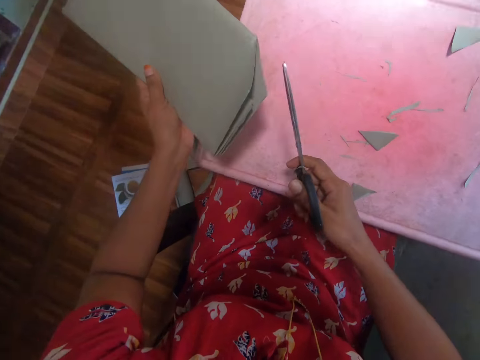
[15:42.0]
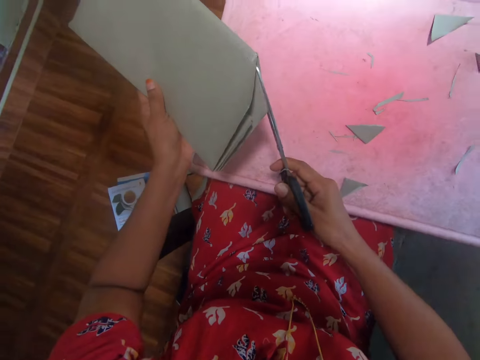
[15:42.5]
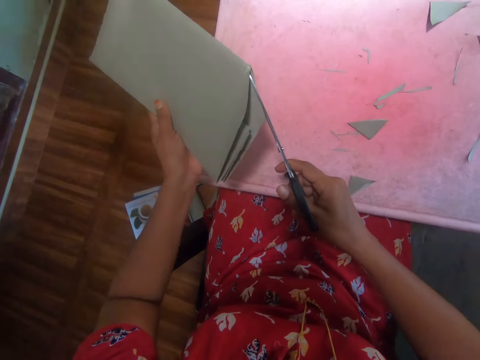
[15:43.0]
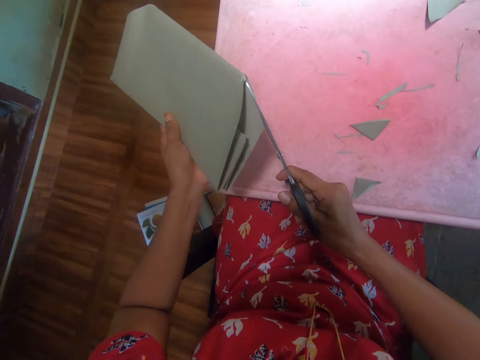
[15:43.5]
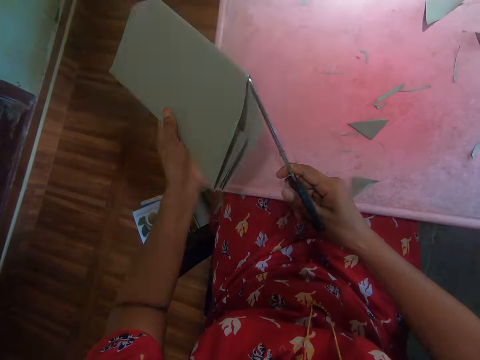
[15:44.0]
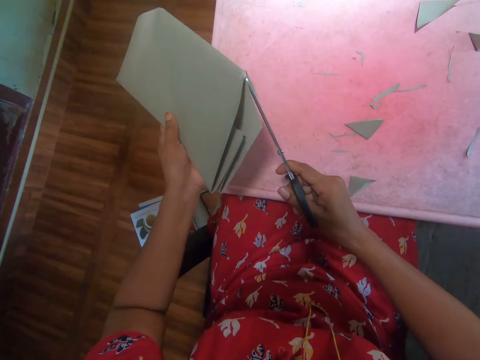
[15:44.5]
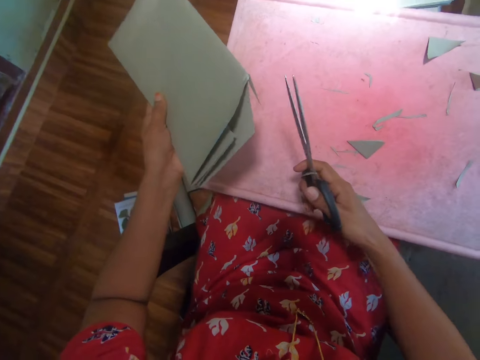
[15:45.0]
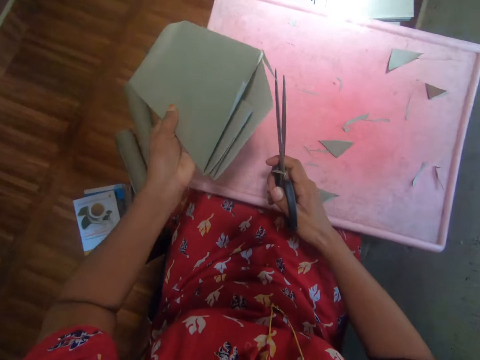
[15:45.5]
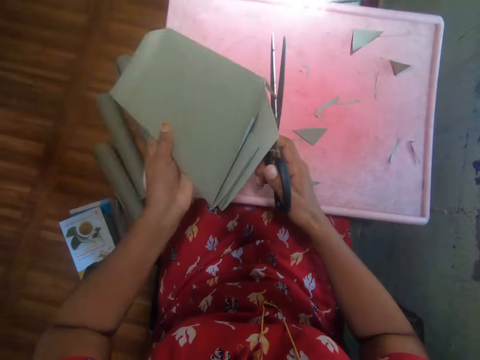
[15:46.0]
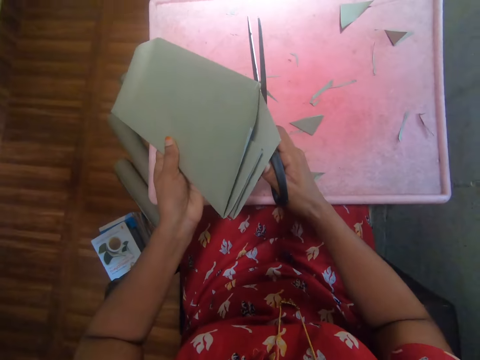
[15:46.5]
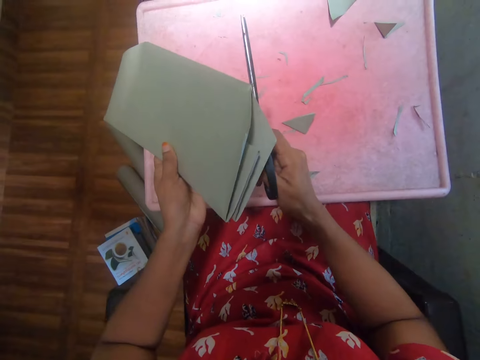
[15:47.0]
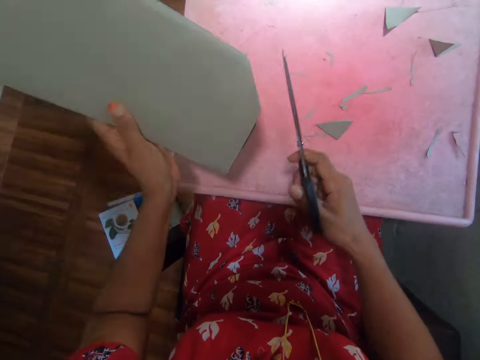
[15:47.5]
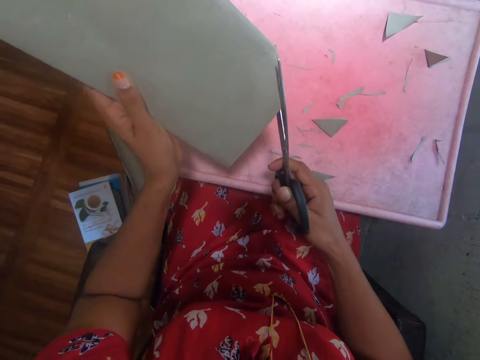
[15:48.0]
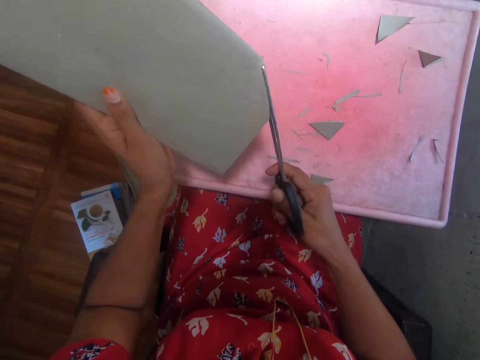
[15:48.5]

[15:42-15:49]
The camera wearer cuts the covering paper.

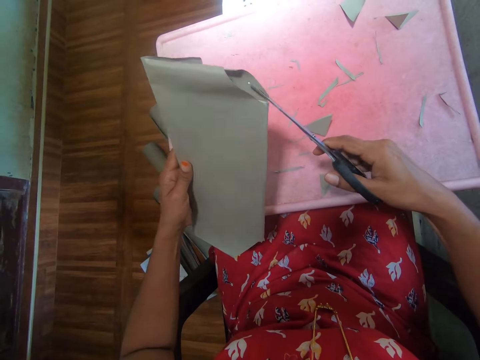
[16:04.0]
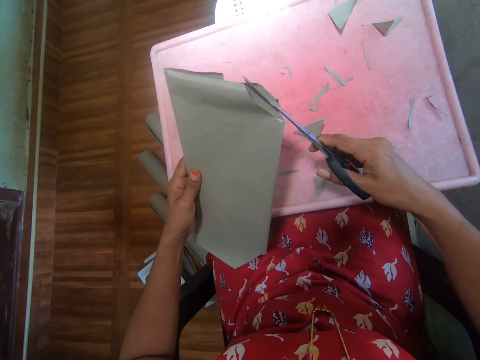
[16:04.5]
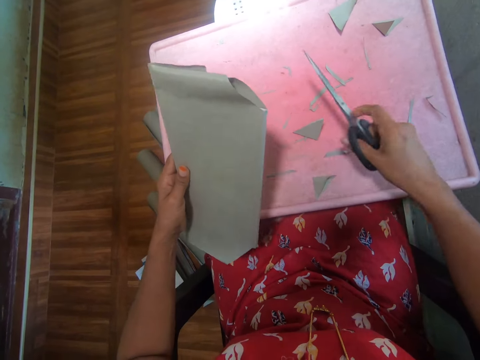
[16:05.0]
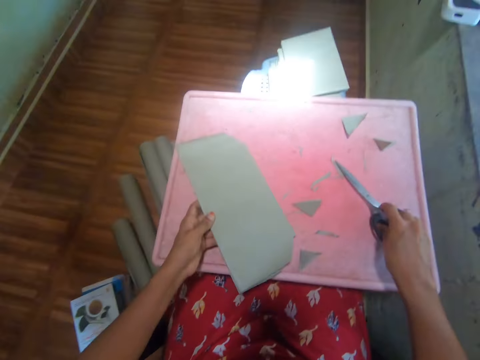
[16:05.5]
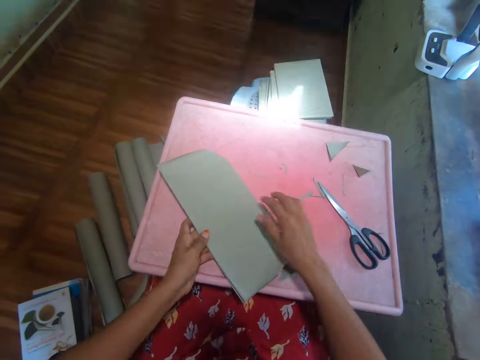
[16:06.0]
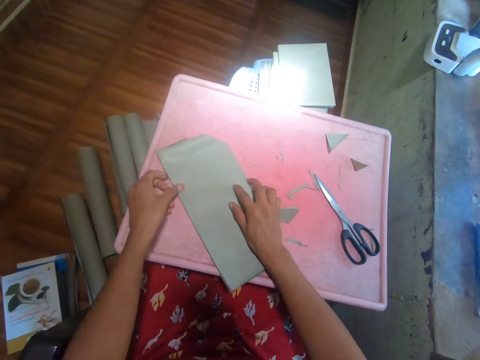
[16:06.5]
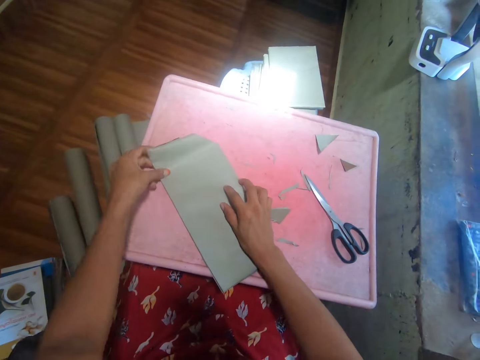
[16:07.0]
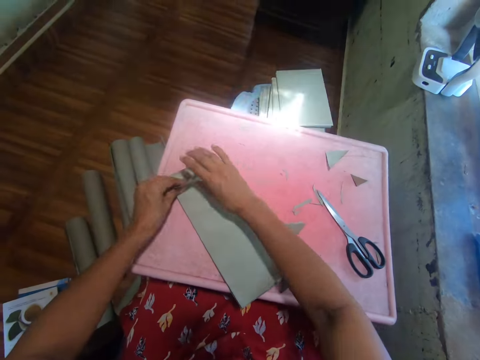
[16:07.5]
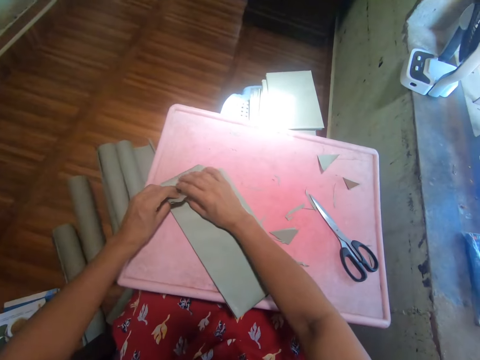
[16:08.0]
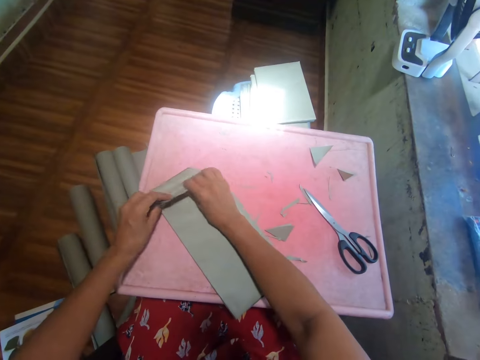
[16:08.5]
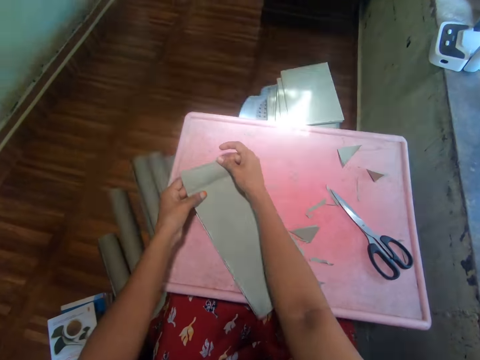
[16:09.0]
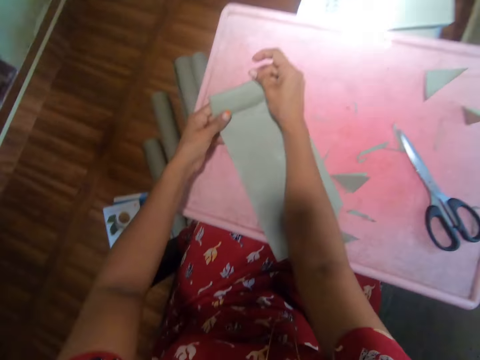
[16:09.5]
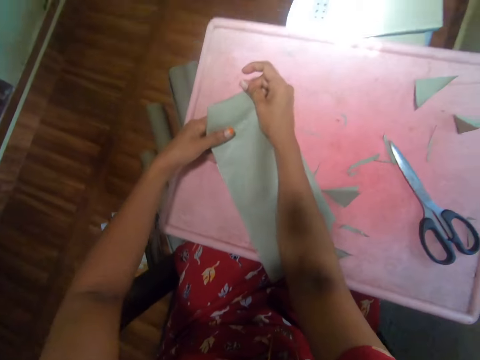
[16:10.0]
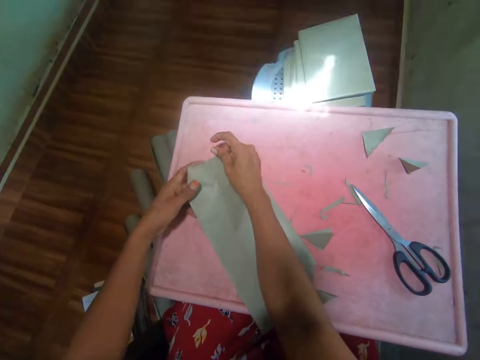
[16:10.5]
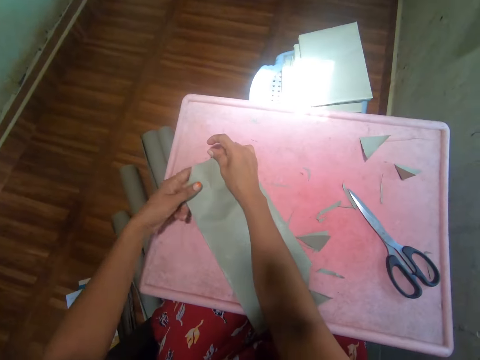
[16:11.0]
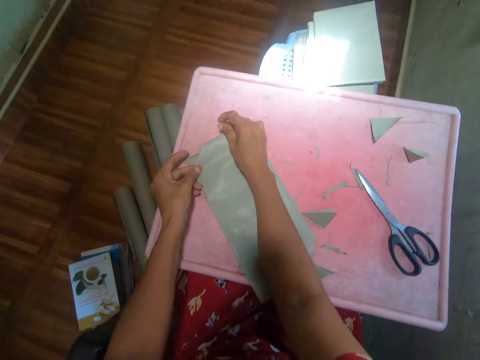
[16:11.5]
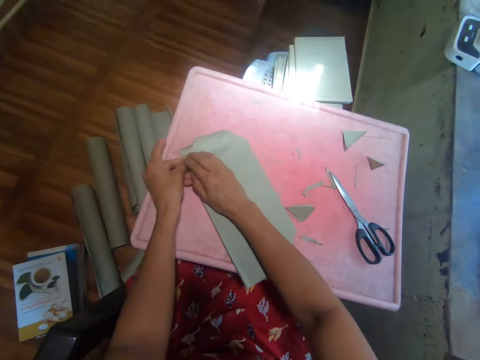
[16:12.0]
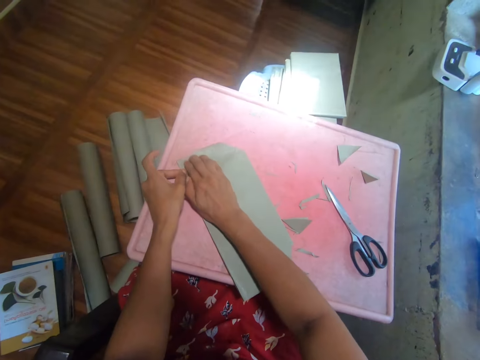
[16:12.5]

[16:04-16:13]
The camera wearer puts the scissors on the table. They fold the manila paper and cover a book with a covering paper.

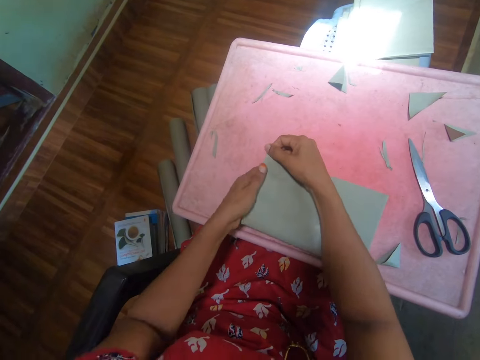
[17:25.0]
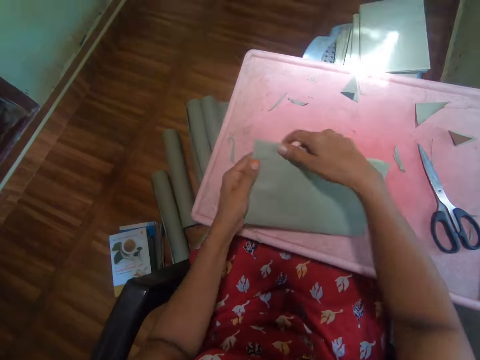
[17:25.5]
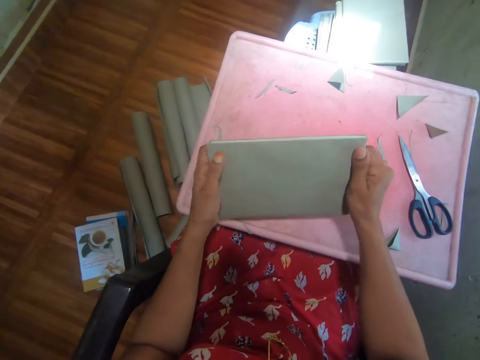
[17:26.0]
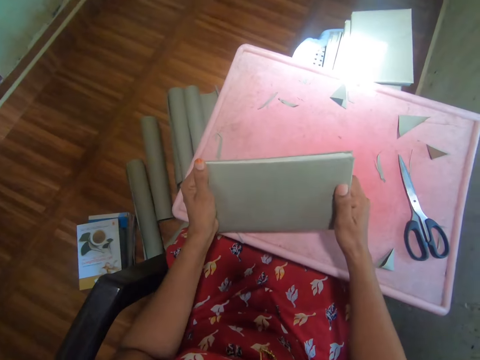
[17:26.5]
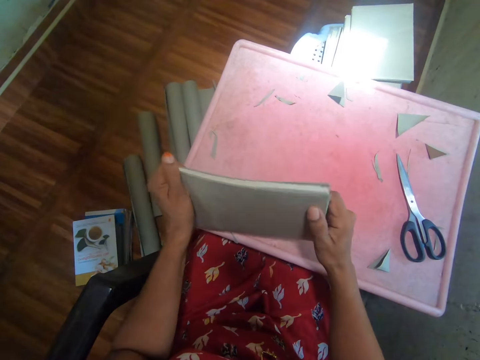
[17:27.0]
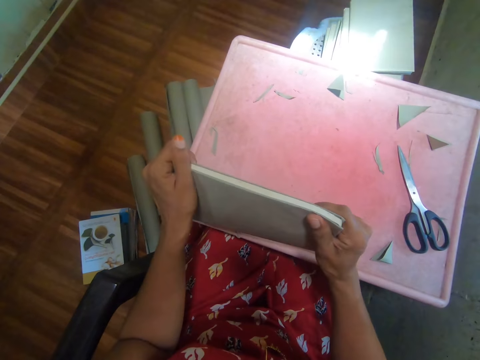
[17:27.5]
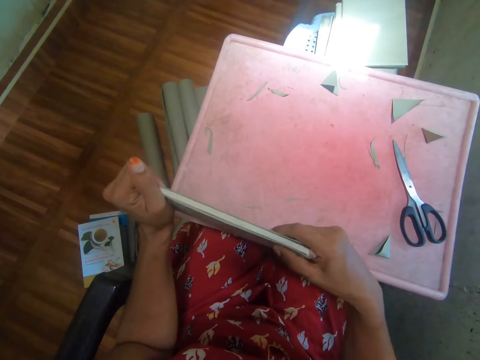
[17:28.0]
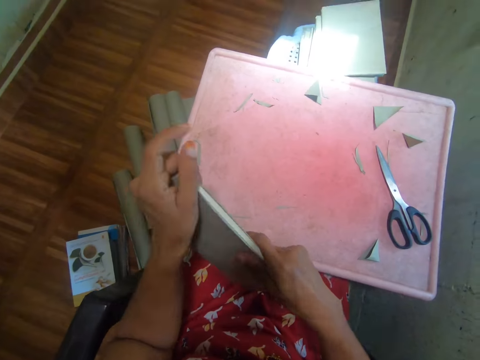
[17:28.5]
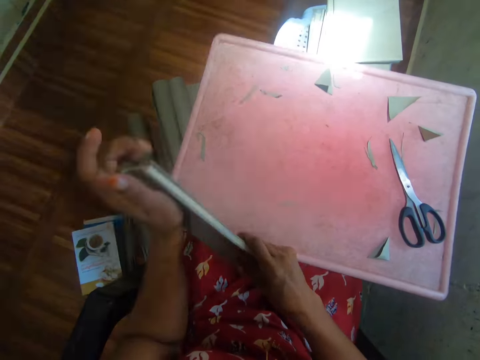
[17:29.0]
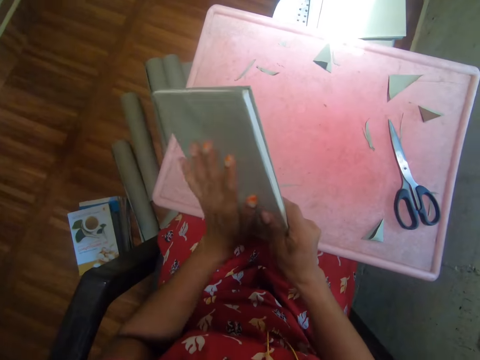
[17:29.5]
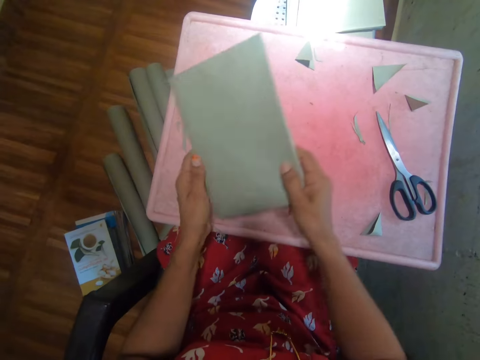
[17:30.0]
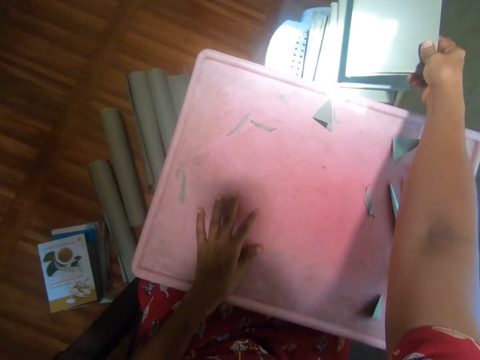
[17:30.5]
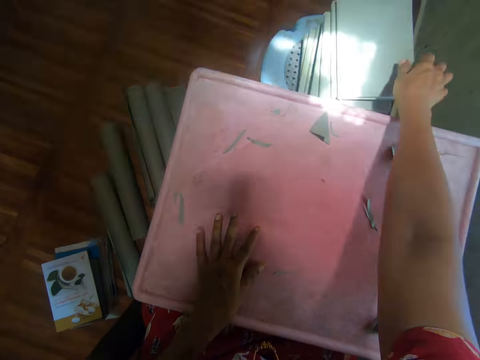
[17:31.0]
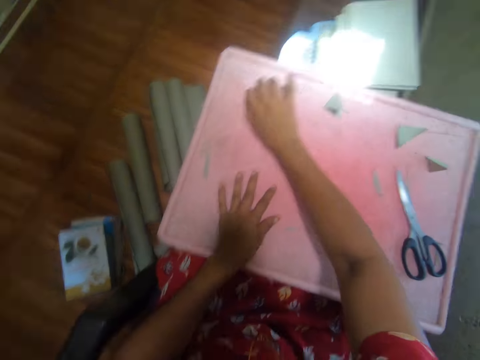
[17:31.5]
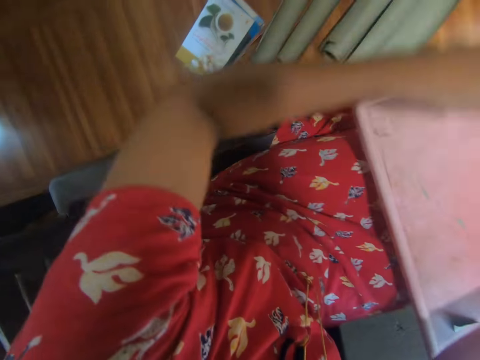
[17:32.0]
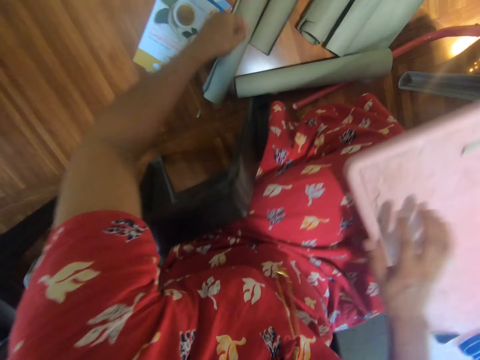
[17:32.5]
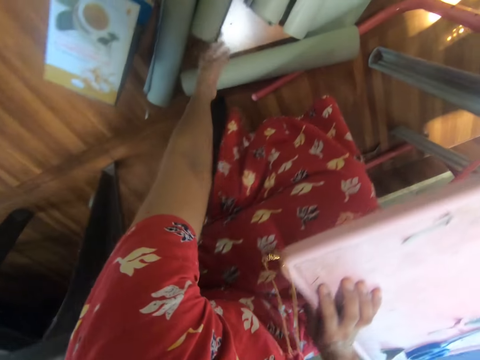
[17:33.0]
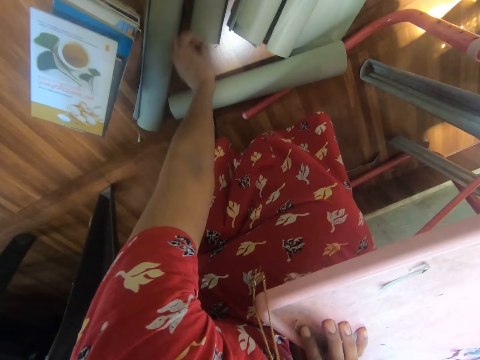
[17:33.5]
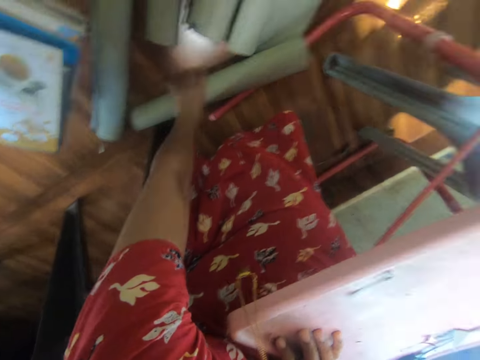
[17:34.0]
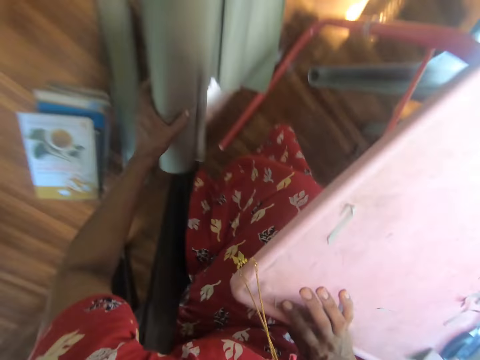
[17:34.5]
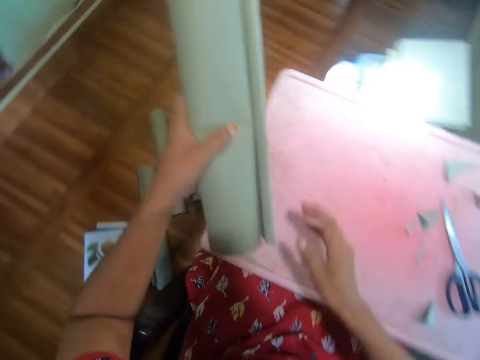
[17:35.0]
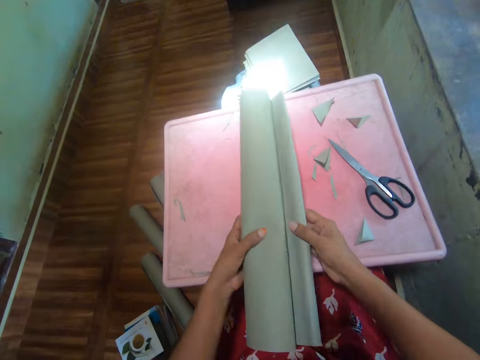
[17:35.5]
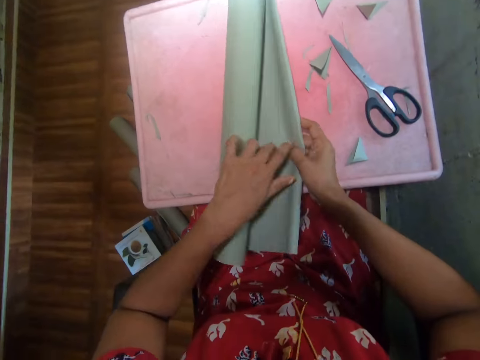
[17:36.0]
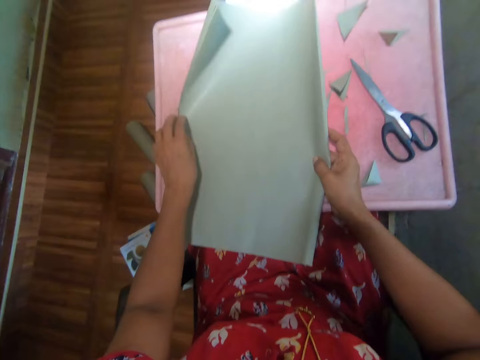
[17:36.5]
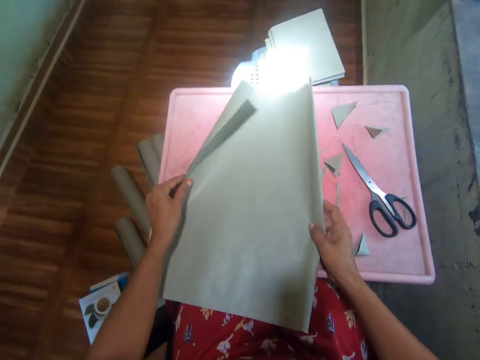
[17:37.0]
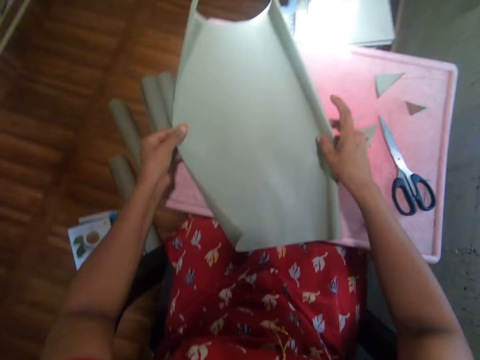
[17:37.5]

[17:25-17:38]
The camera wearer holds the book with both hands. She straightens the cover with her left hand. She puts the covered book on top of other books. She holds a covering paper on the floor, picks up the covering paper on the floor, puts the covering paper on the table and unfolds the covering paper.
